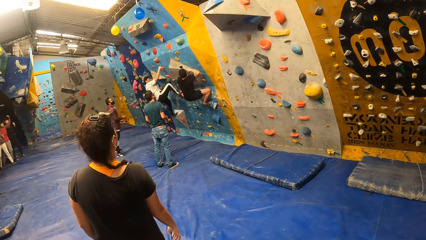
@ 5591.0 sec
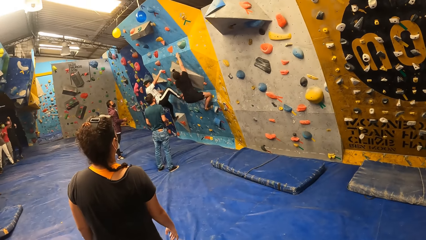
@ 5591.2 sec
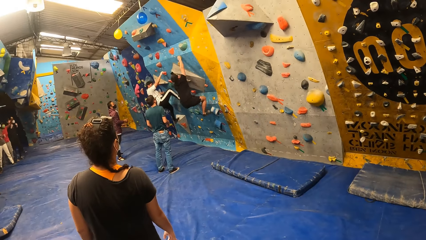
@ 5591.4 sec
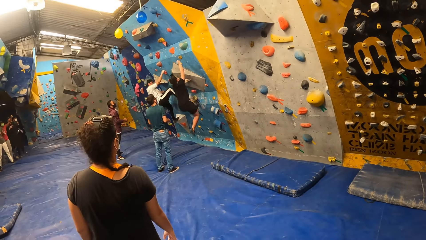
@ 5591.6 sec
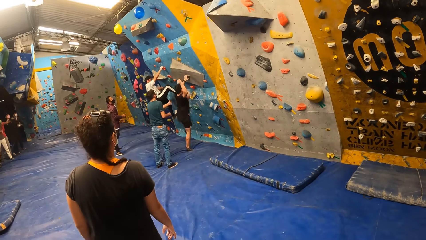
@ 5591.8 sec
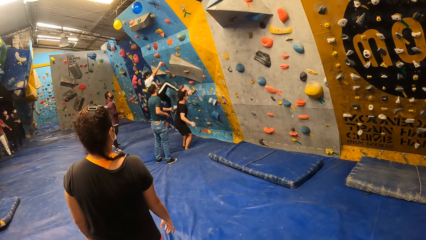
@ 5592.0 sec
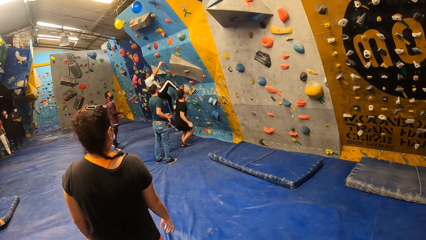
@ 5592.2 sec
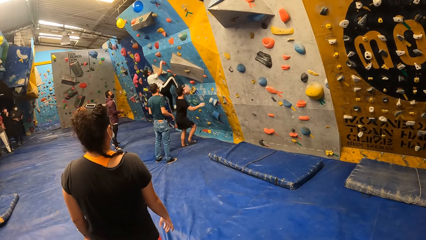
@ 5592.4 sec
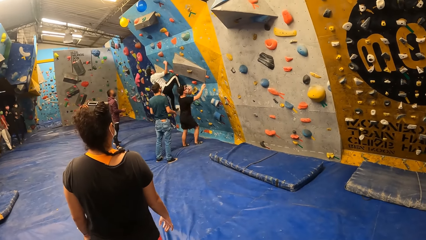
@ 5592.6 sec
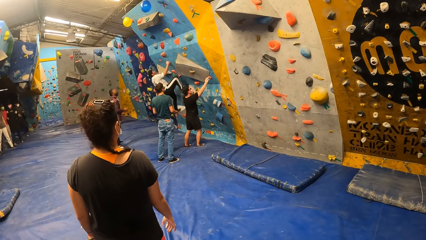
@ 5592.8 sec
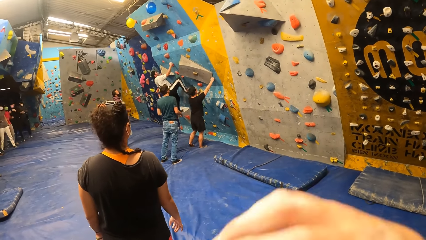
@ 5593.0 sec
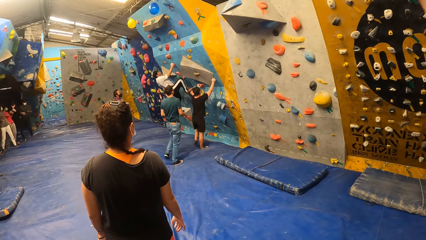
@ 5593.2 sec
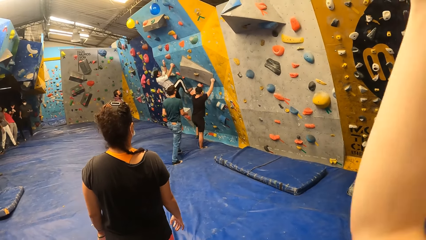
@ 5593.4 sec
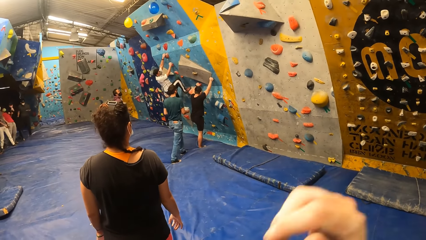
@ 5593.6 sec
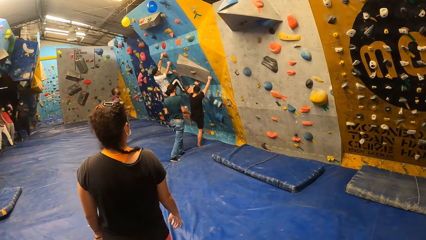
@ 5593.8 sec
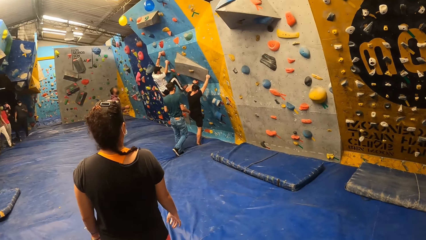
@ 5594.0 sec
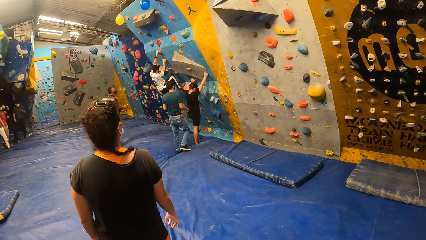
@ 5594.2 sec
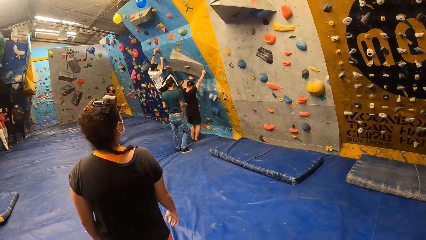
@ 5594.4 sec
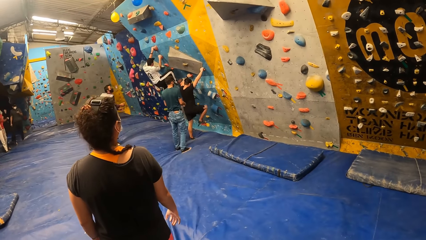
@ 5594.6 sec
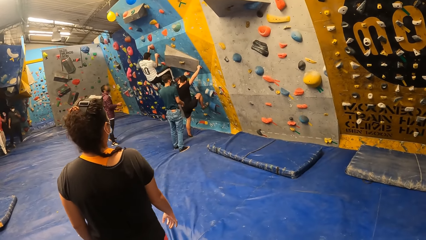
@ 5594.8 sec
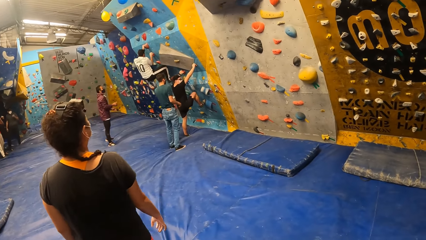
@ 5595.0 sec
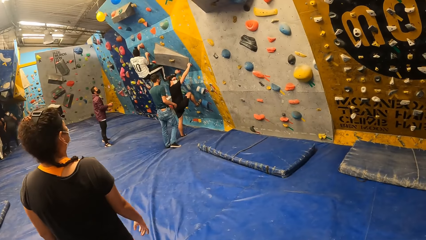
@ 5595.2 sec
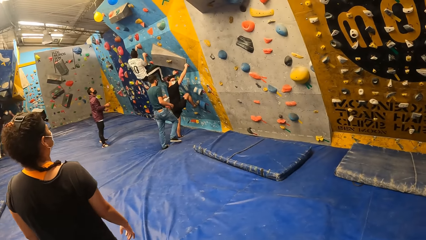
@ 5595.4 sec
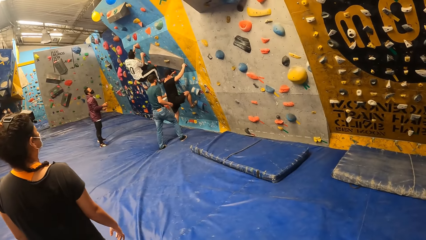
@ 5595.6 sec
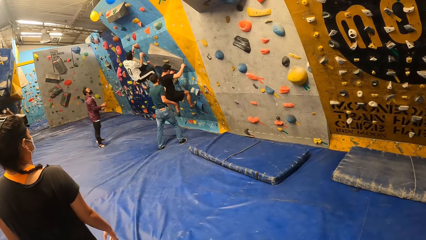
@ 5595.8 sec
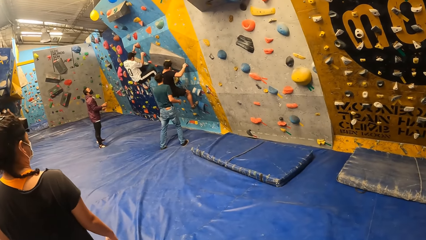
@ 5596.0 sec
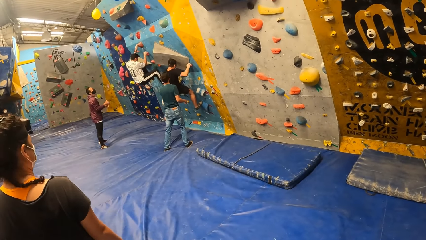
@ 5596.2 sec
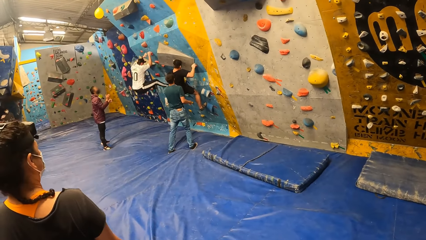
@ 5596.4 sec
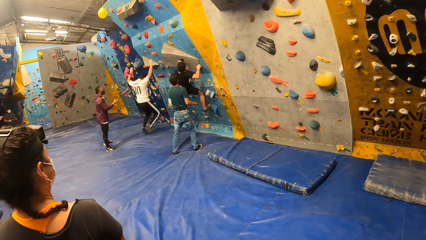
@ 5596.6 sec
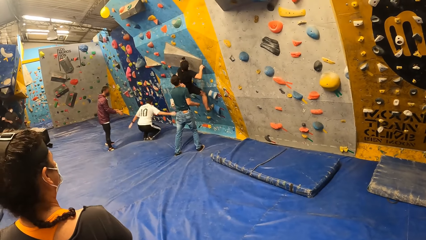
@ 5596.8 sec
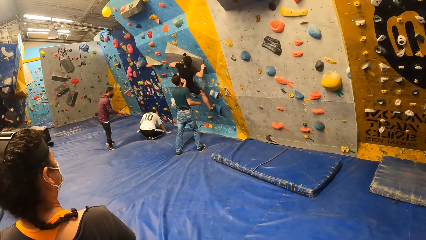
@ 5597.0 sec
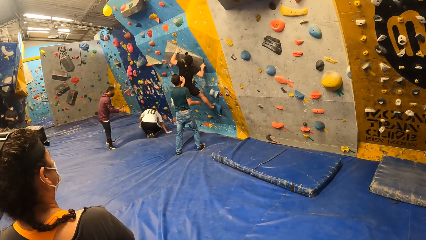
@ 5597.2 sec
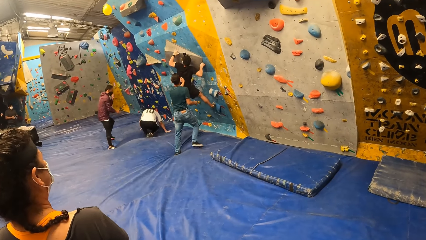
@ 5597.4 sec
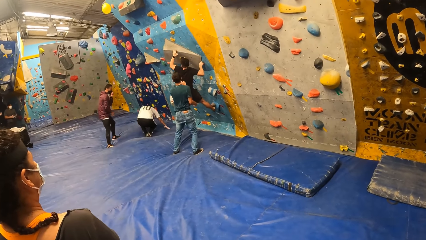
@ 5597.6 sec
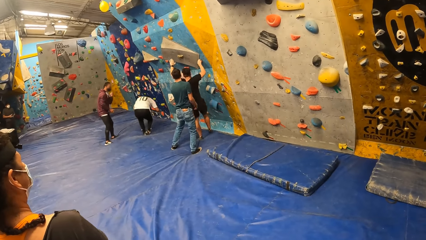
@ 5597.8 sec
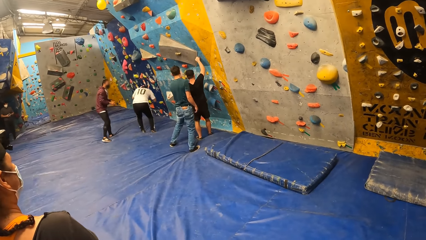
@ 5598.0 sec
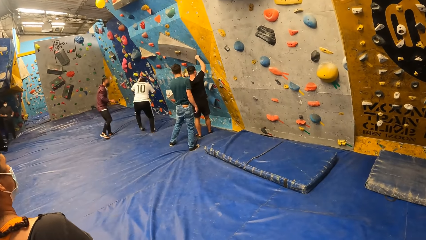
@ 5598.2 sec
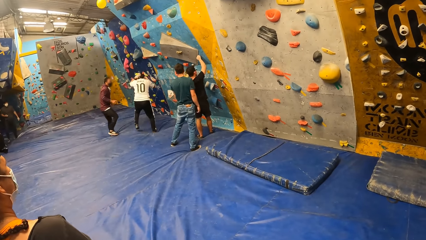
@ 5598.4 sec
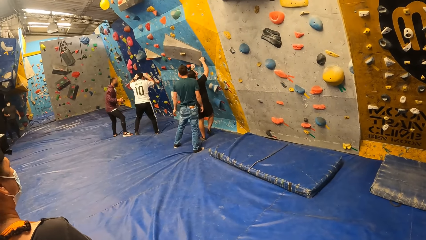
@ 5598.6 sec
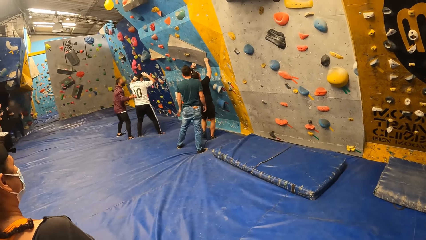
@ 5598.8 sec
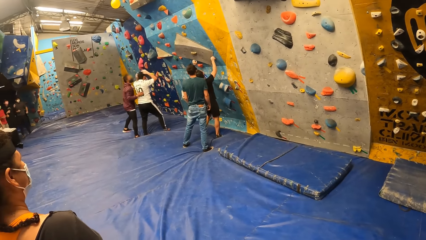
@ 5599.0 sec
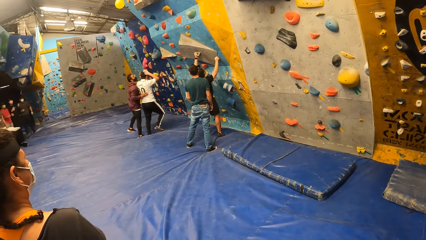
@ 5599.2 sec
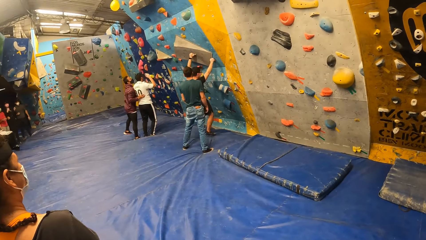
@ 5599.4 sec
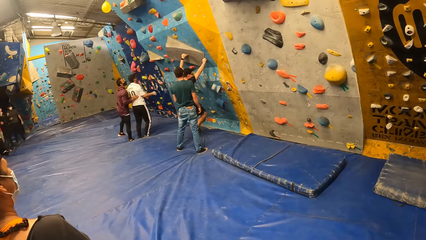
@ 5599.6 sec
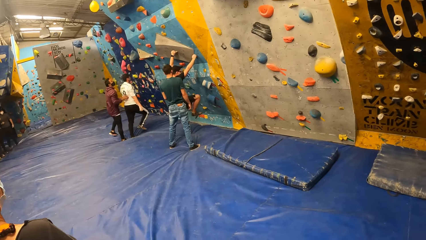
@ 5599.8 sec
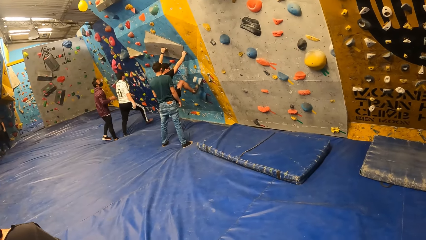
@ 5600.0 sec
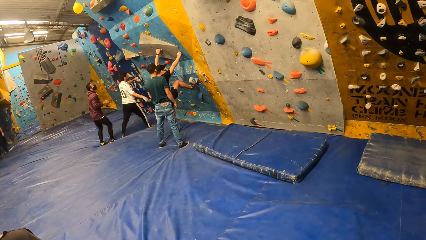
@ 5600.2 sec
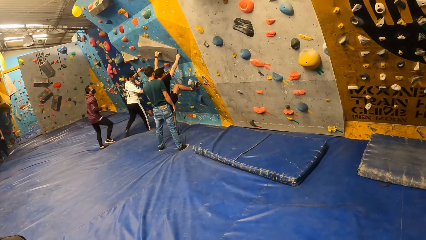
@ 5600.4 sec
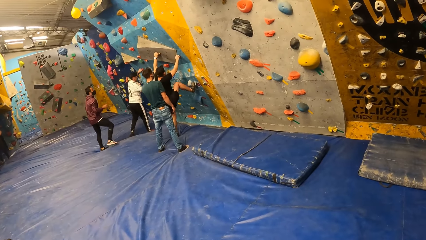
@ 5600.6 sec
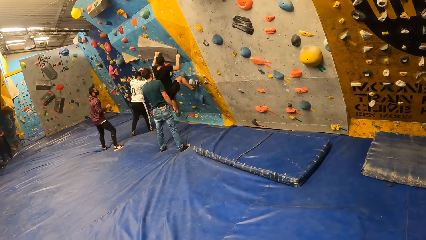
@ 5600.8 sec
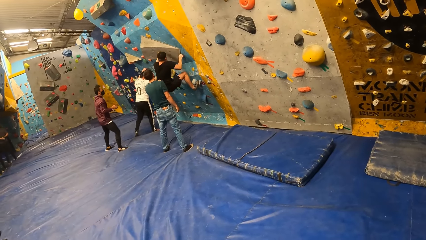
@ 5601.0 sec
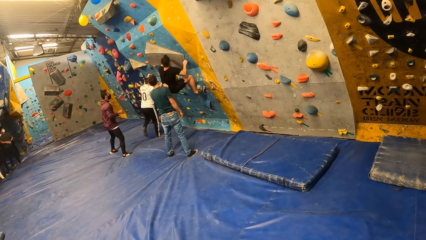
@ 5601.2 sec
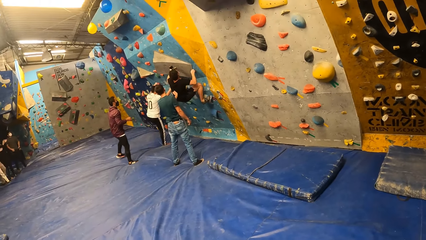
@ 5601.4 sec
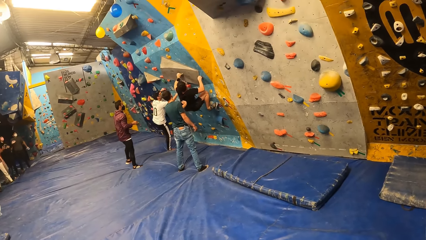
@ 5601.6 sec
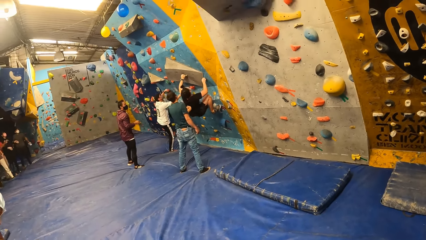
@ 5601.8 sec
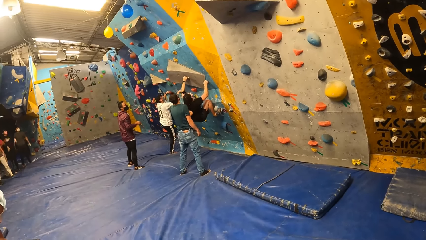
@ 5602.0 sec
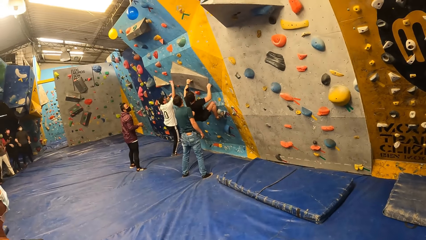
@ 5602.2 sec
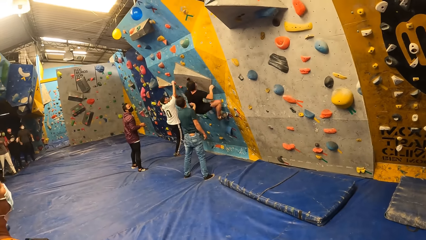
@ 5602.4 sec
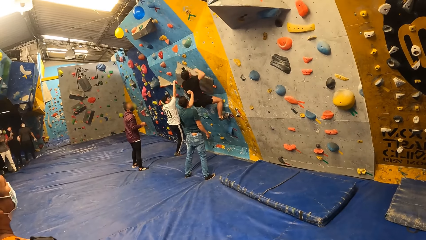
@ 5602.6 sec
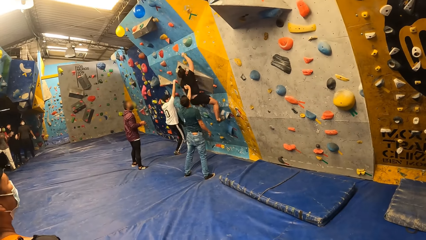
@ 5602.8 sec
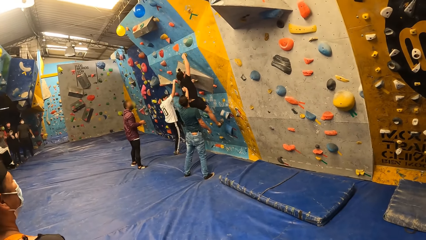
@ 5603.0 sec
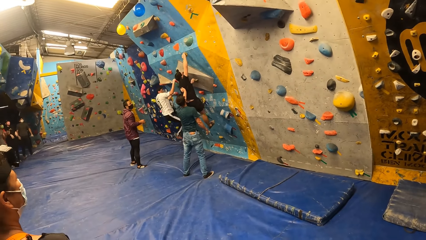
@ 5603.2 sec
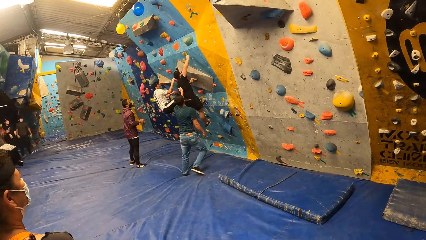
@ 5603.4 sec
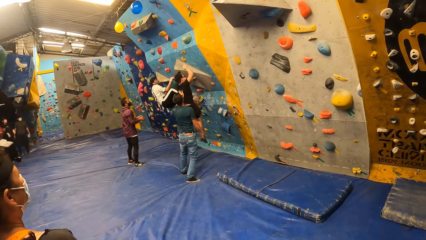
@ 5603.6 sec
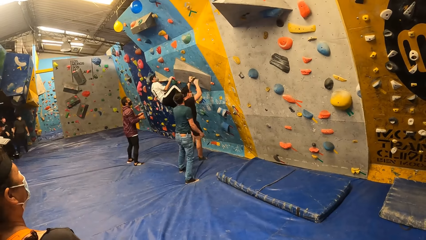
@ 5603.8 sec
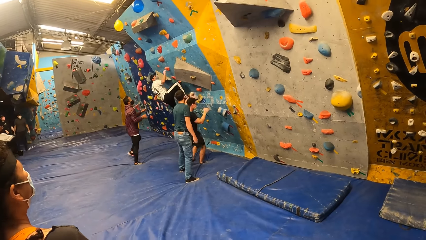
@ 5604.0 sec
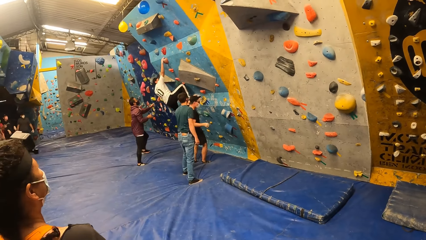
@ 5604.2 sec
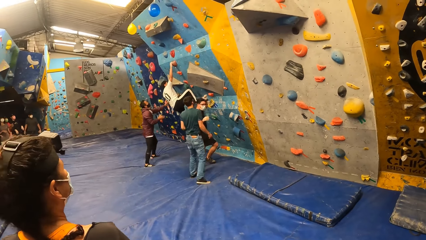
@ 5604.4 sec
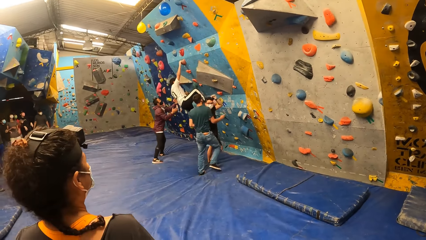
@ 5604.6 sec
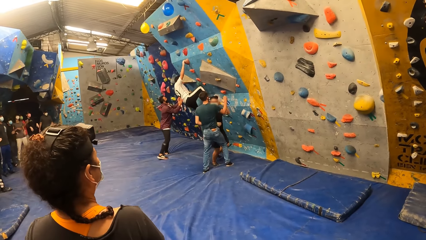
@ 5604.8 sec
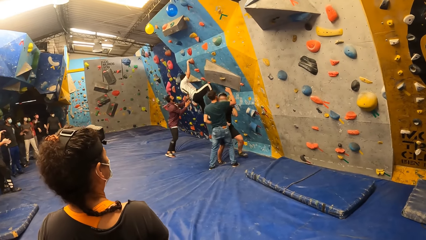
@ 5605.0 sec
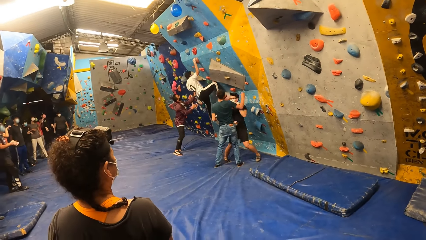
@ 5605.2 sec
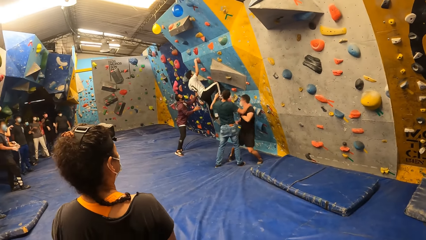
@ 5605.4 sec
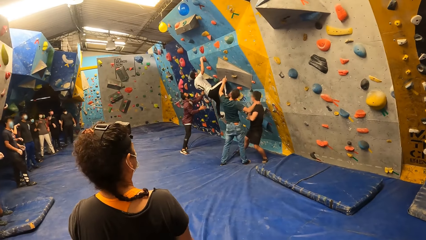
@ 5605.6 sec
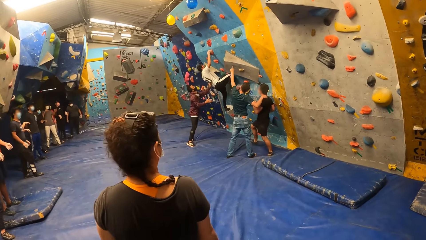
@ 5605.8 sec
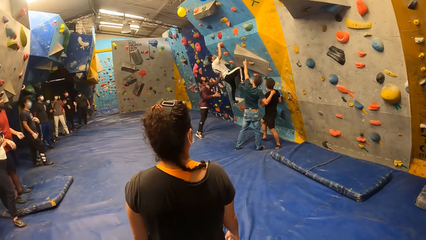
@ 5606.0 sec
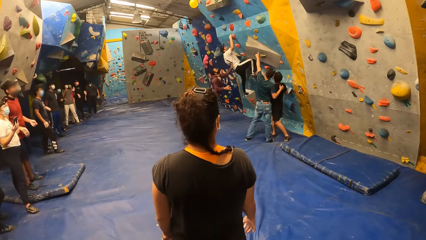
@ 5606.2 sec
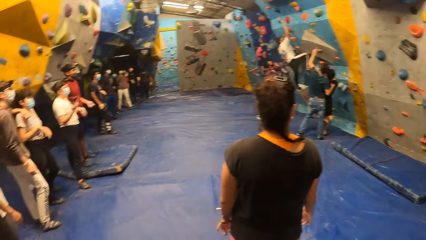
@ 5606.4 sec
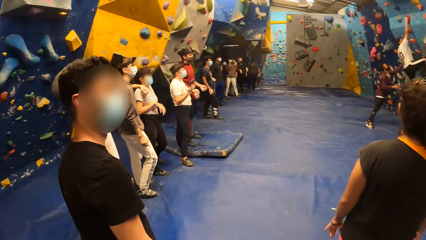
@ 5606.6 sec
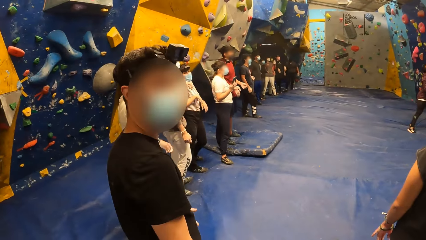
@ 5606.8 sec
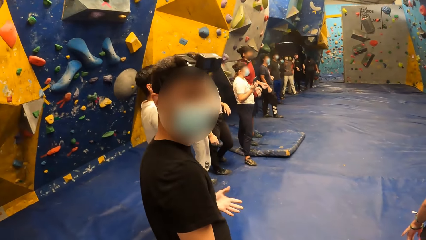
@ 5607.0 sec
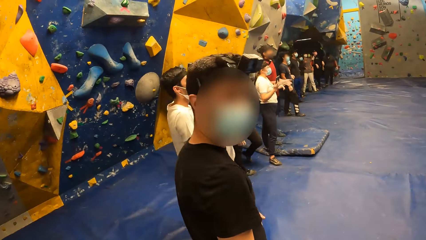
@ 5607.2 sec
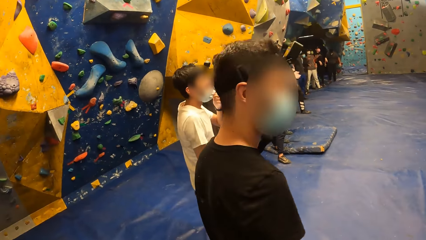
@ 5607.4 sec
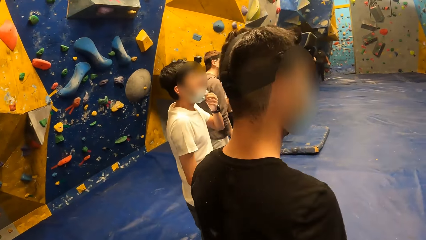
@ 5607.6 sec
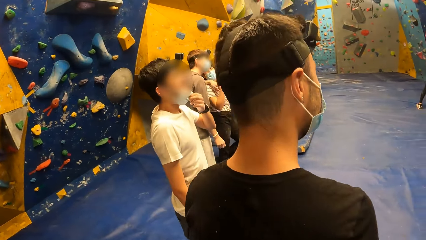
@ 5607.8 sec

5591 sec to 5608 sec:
A man jumps down from the bouldering wall on the crash pad. He holds the climbing hold with both hands and climbs the bouldering wall with both hands. Another man jumps down from the bouldering wall on the crash pad. The first man jumps down from the bouldering wall on the crash pad. A third man interacts with the second man. The first man climbs the bouldering wall with both hands. The second man climbs the bouldering wall with both hands. The first man jumps down from the bouldering wall on the crash pad. A fourth man interacts with the first man.
